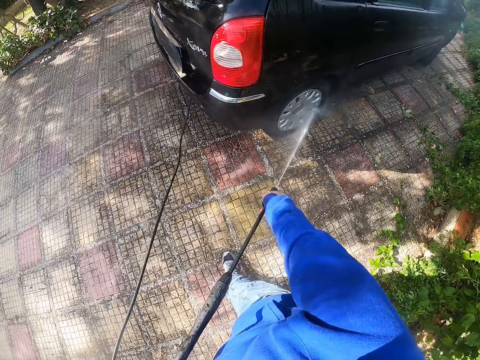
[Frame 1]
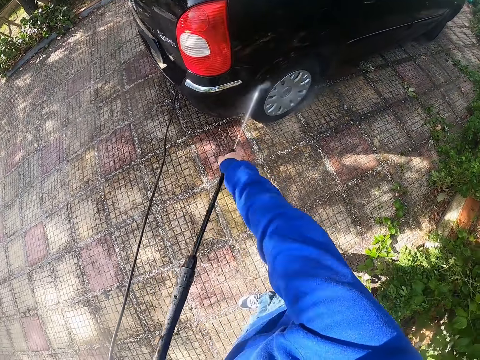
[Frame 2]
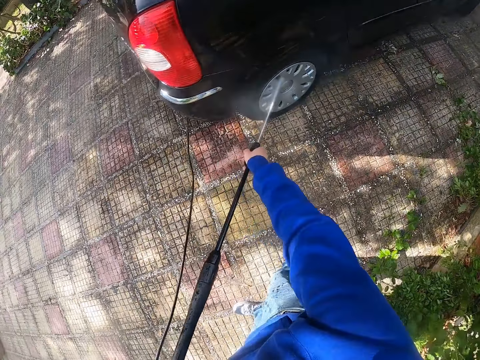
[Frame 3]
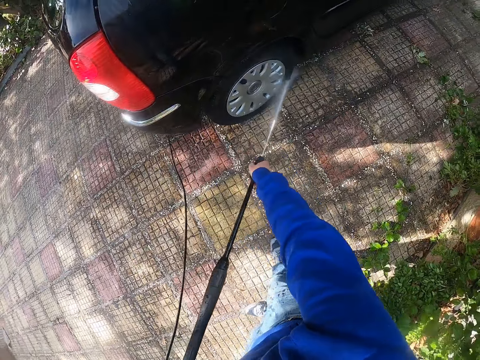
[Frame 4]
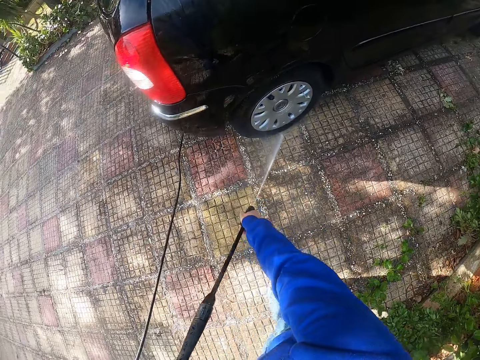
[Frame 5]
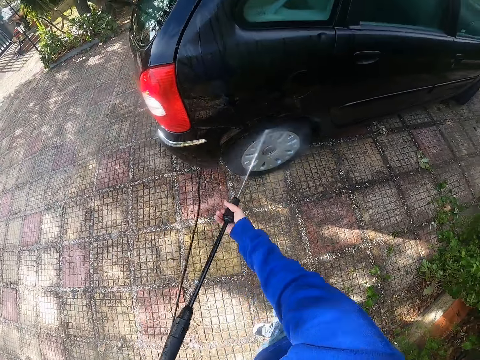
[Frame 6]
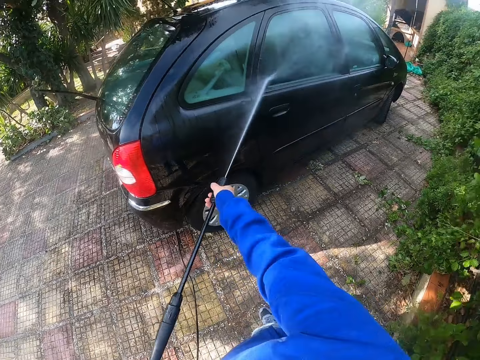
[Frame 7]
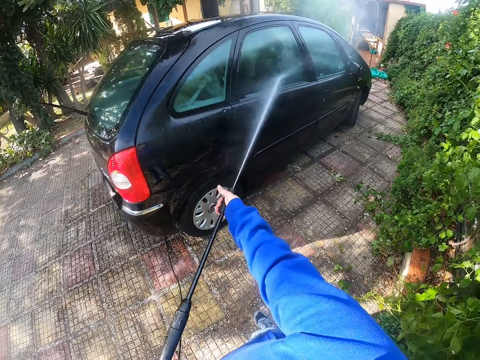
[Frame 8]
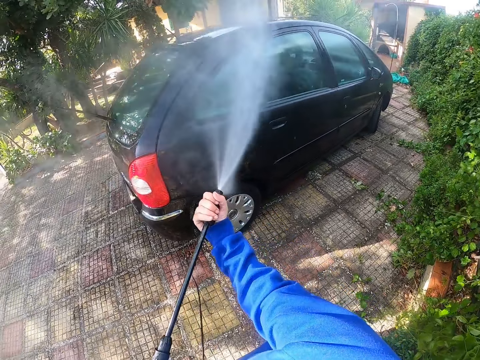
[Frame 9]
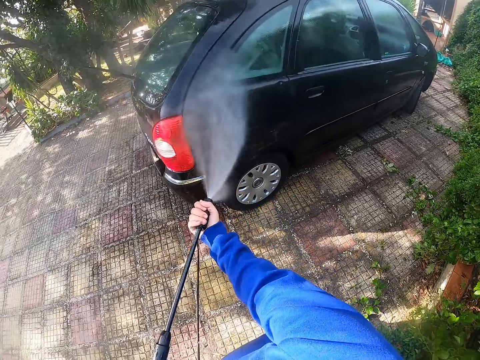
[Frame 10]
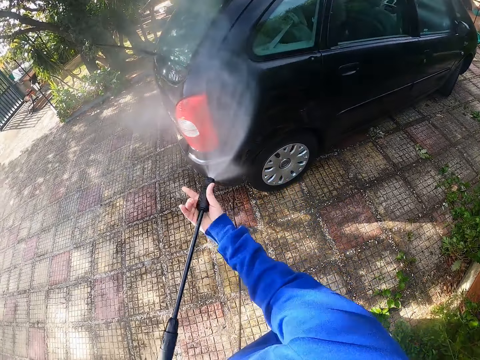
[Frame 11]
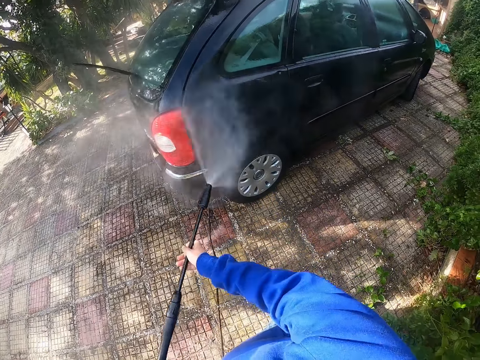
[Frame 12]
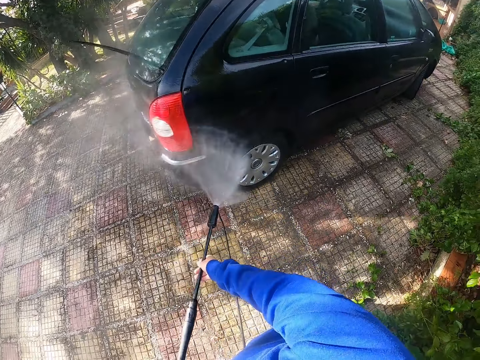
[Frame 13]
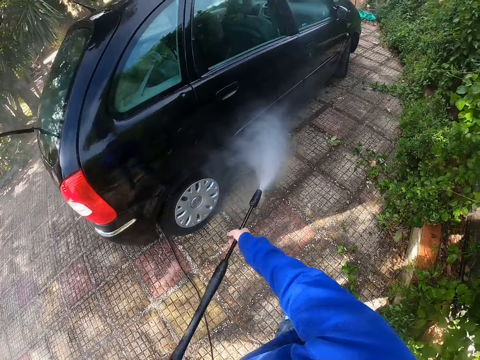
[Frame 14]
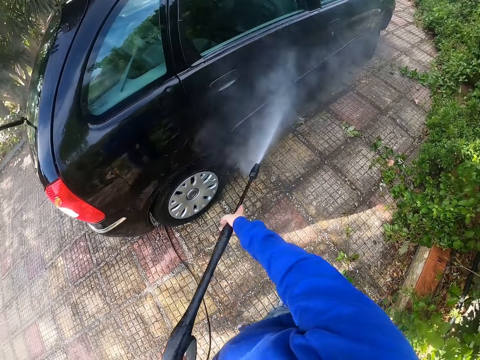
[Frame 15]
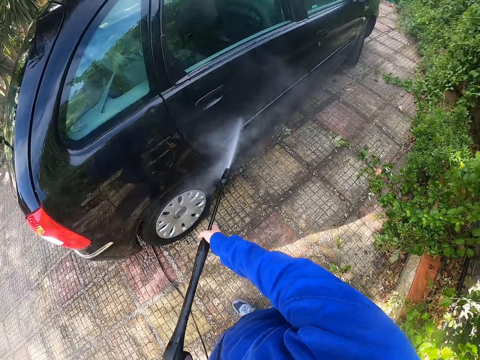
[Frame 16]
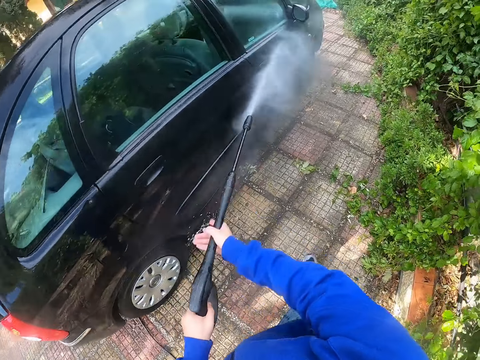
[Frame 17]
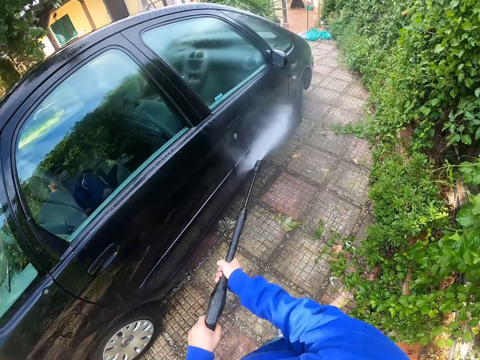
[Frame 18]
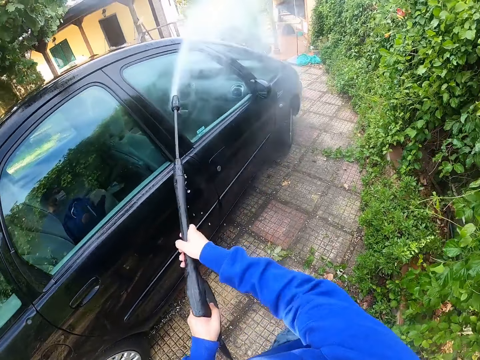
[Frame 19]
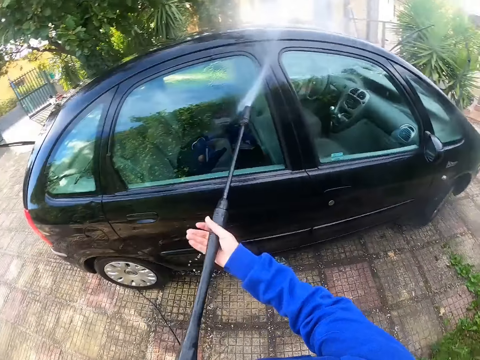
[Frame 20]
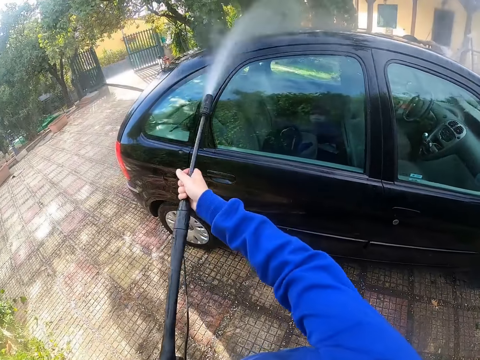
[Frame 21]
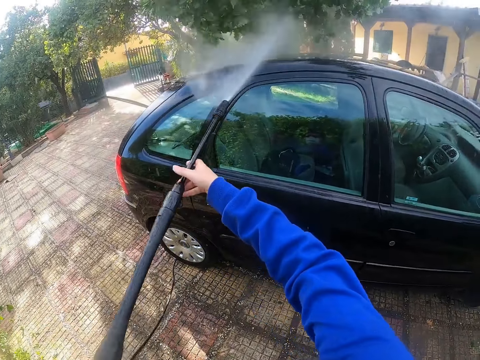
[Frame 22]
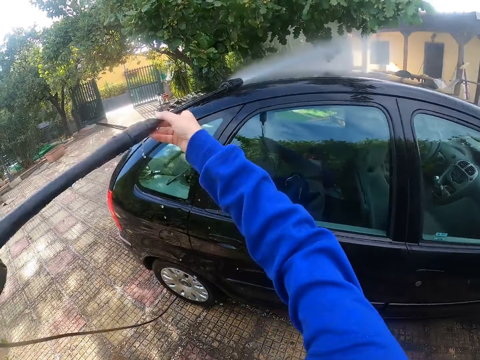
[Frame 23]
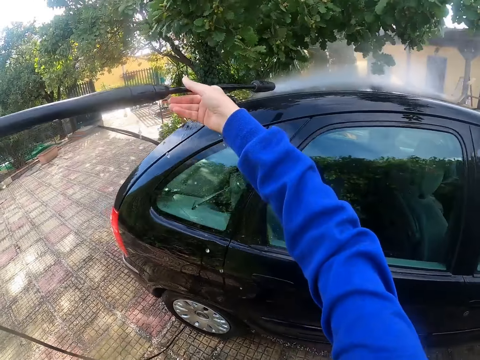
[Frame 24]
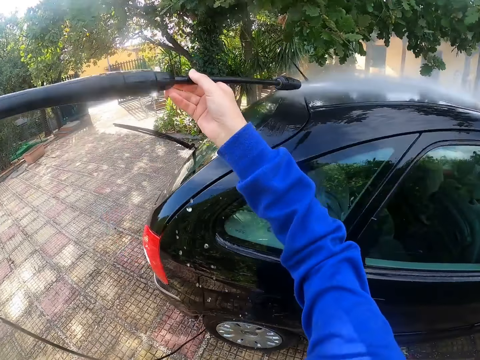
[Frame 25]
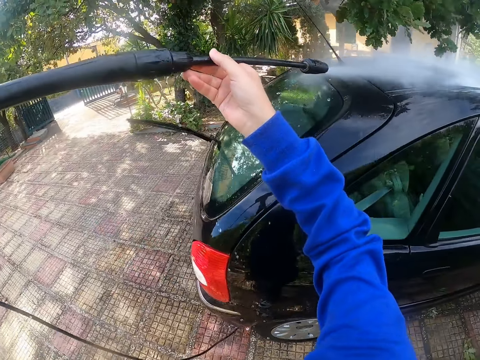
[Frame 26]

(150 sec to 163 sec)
The camera wearer sprays the car tyre with water from the pressure washer or water gun in his left hand and his right hand on the nozzle. He presses water out of the pressure washer with his hands on the car. He washes the car with the water gun.

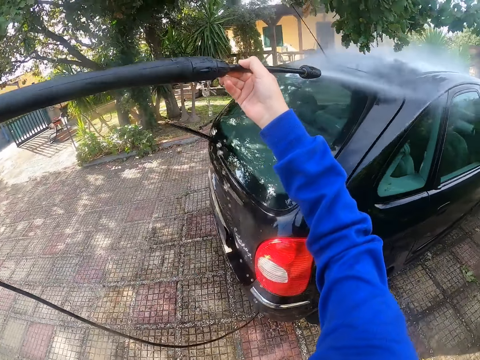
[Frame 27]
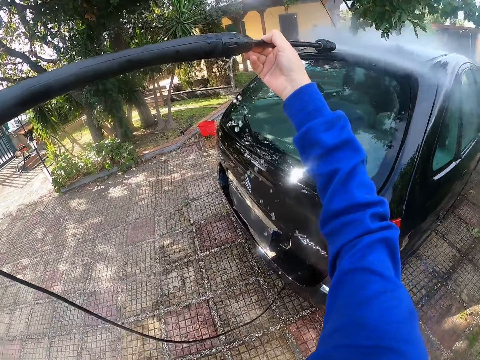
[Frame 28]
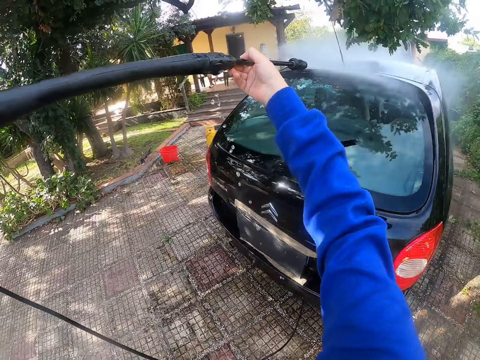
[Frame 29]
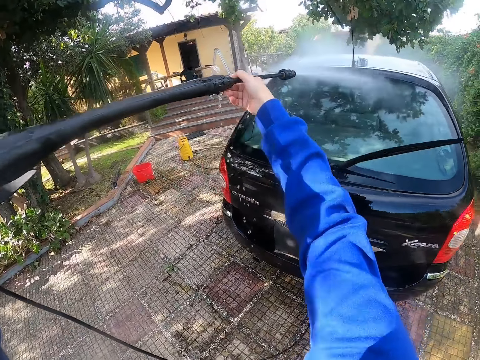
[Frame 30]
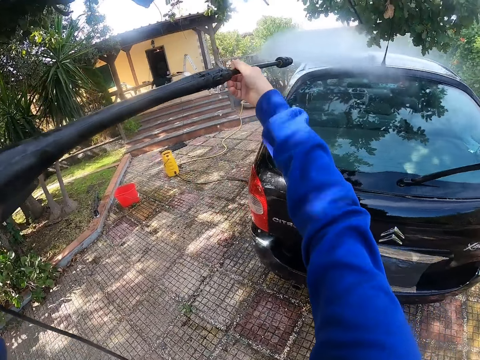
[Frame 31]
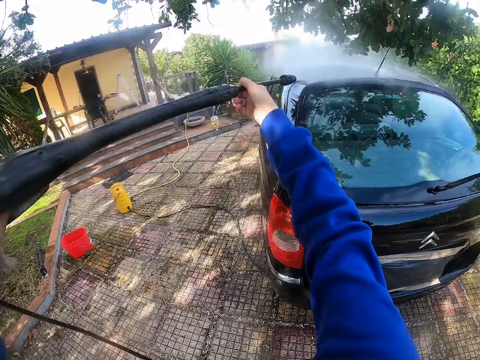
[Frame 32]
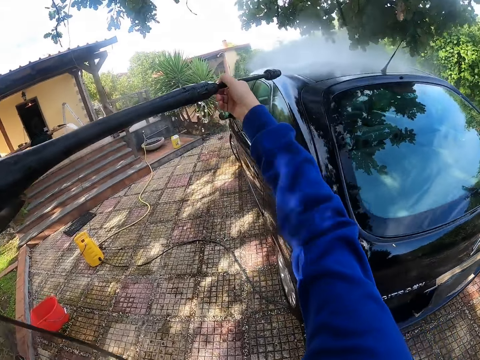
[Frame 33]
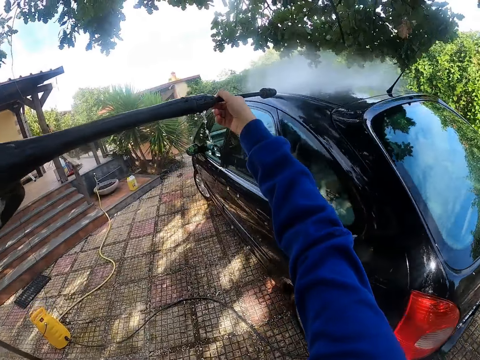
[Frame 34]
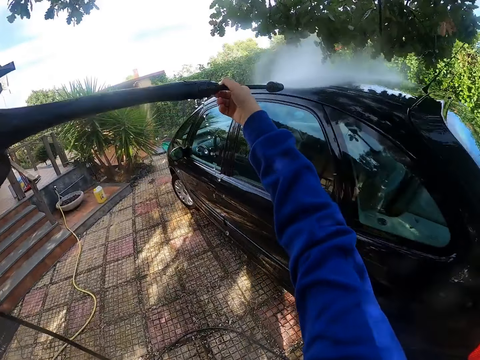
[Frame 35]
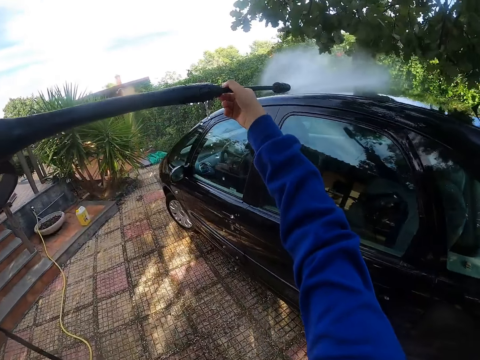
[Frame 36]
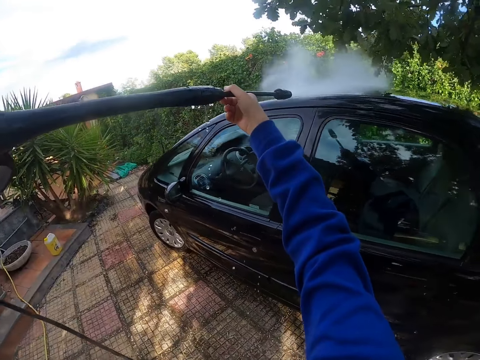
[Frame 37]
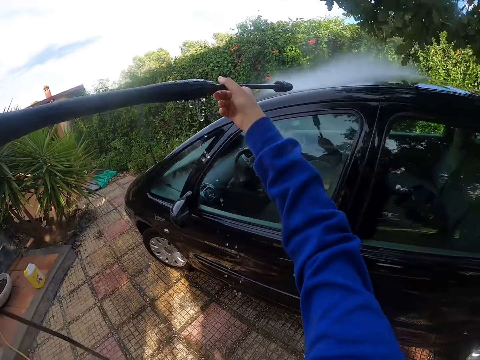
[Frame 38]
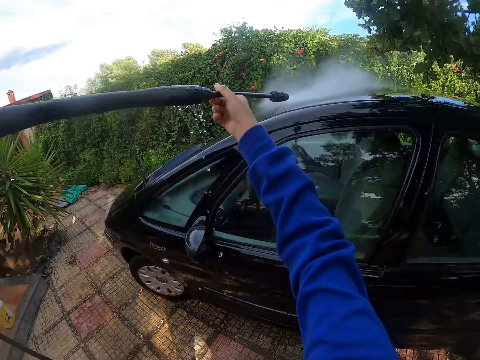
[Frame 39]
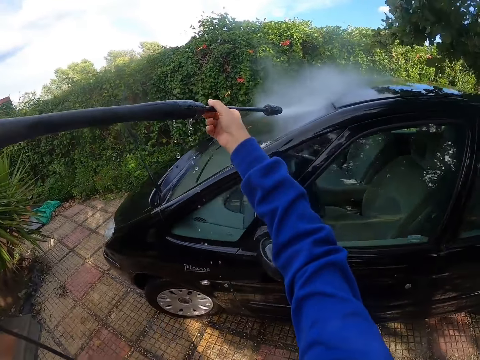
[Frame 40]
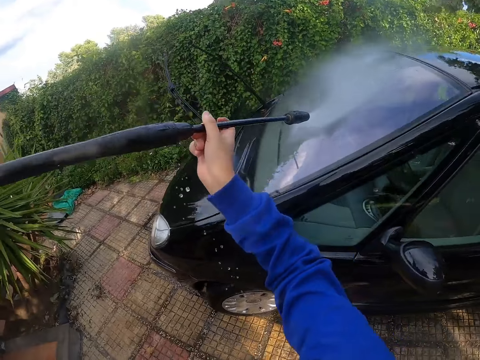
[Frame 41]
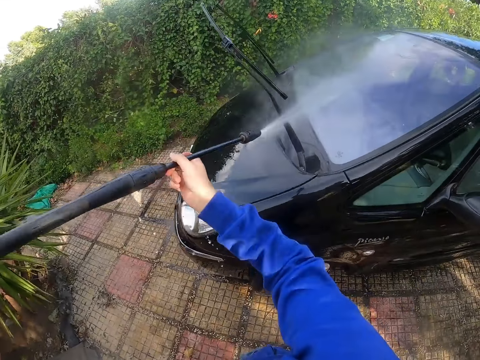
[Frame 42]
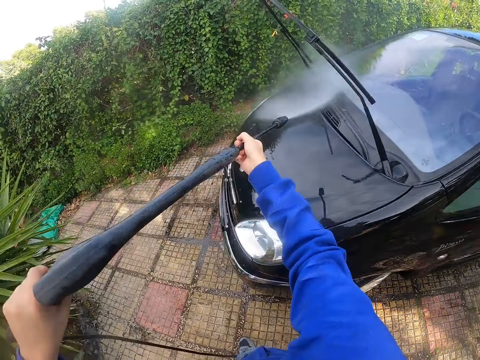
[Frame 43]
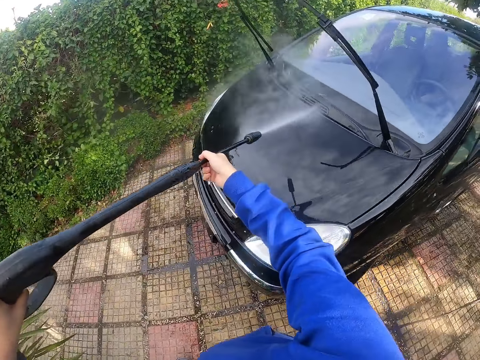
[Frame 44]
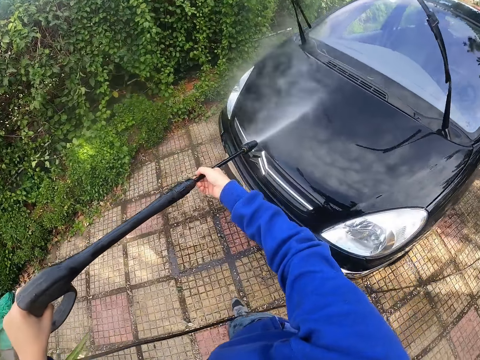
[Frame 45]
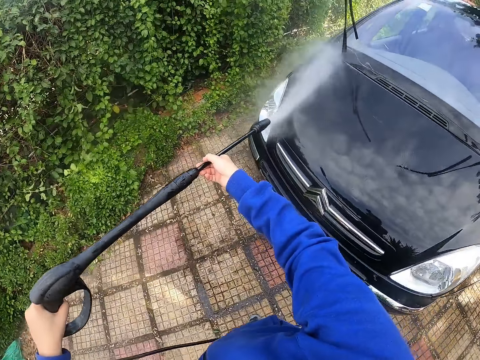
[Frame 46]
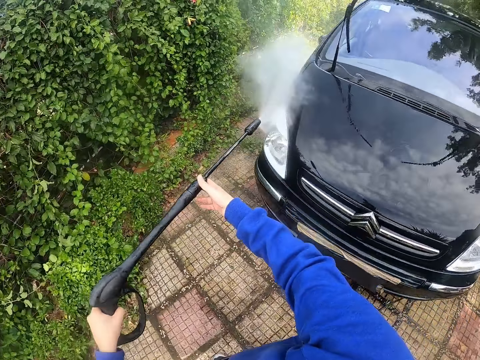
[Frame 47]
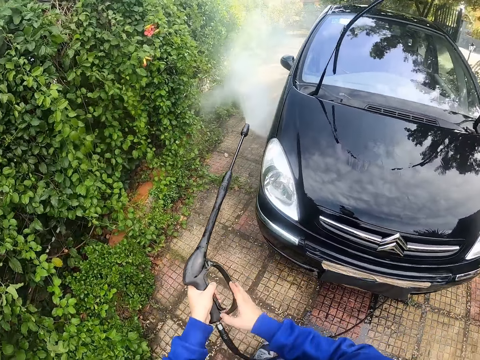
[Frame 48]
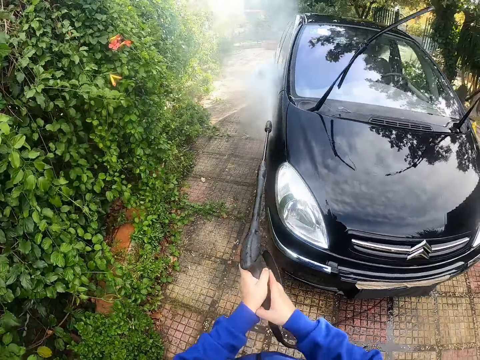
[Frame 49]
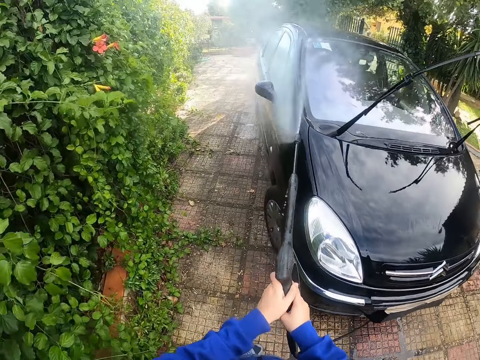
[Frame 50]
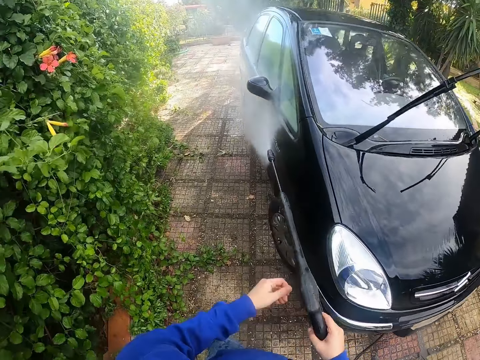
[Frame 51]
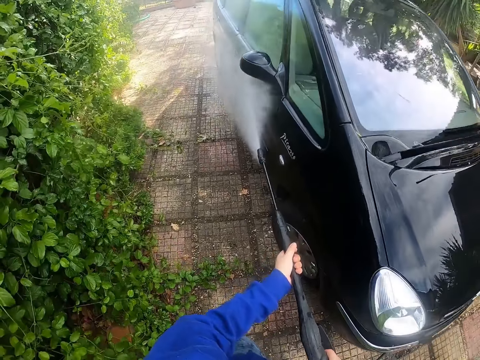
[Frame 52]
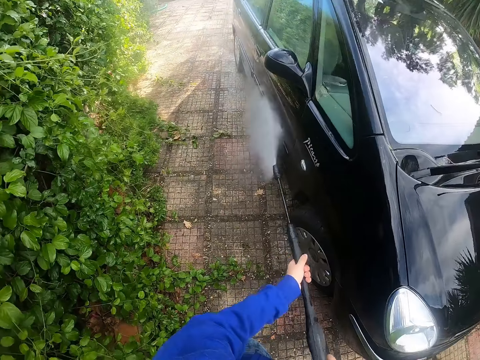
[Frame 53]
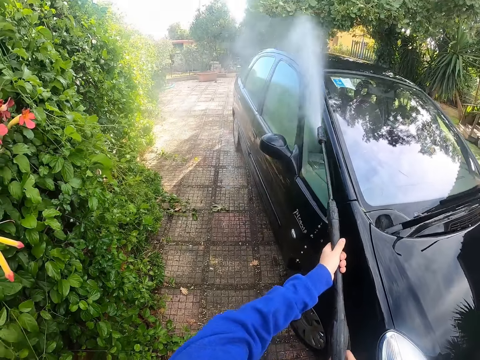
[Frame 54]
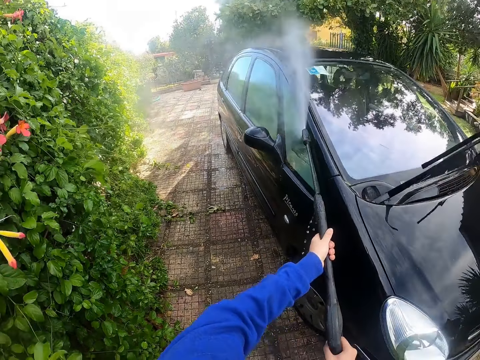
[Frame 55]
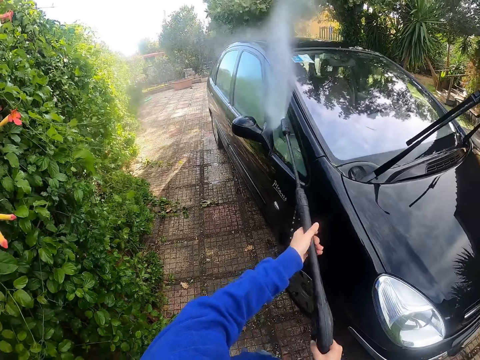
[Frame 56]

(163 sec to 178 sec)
The camera wearer washes the car with a water gun. They wash the car with the water gun repeatedly.
